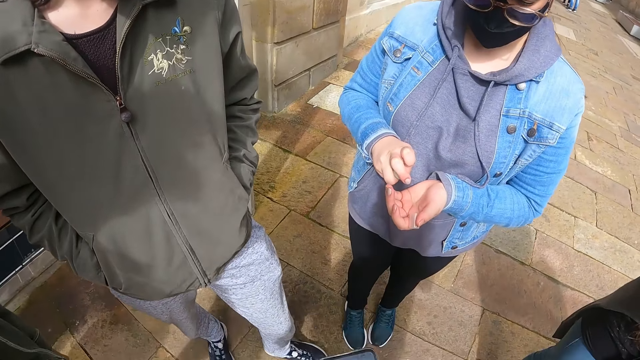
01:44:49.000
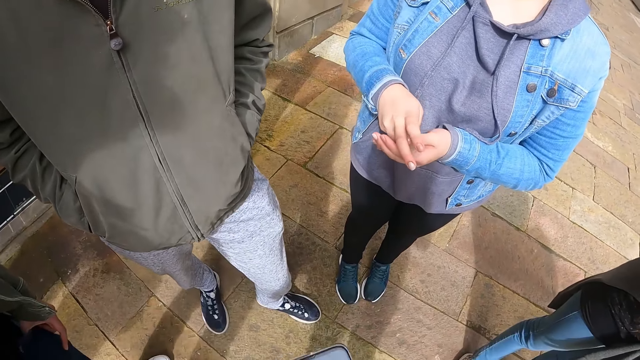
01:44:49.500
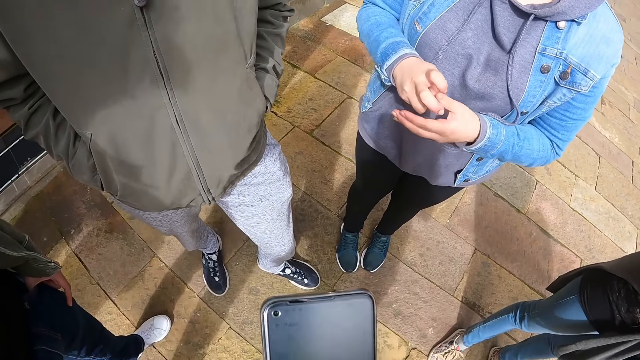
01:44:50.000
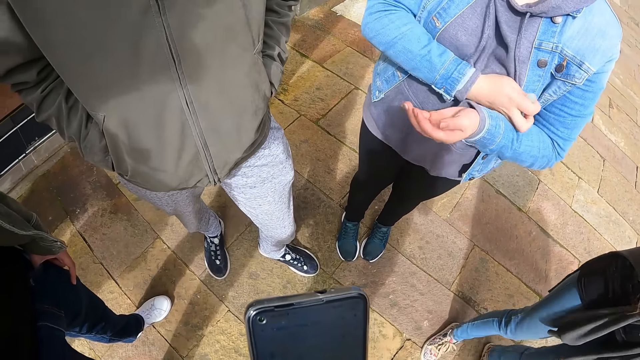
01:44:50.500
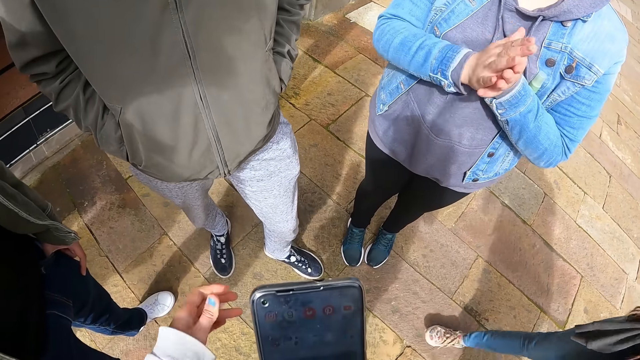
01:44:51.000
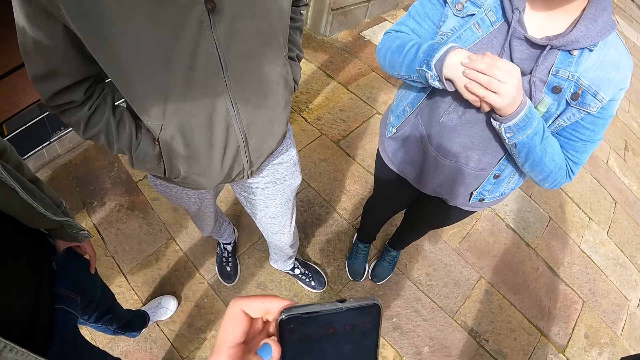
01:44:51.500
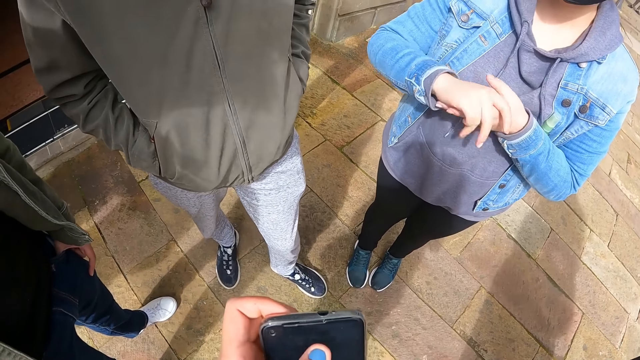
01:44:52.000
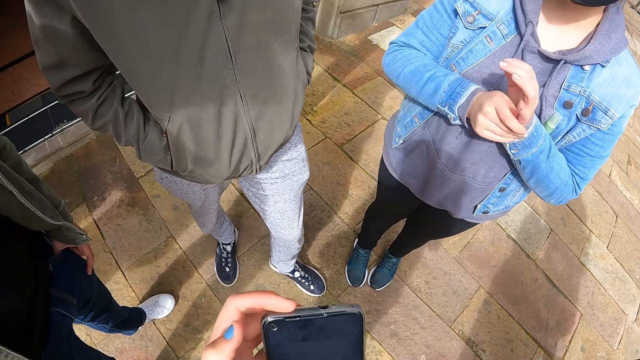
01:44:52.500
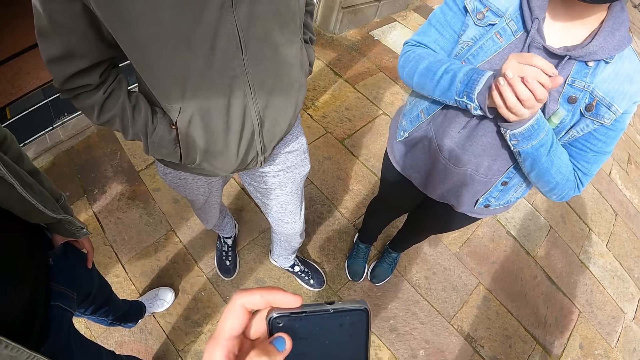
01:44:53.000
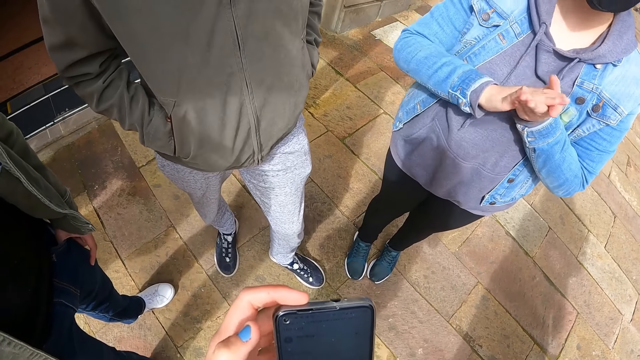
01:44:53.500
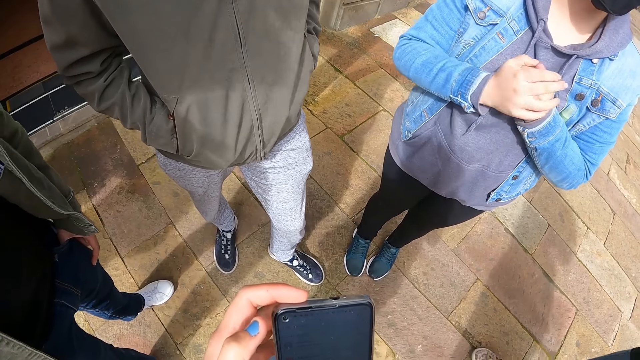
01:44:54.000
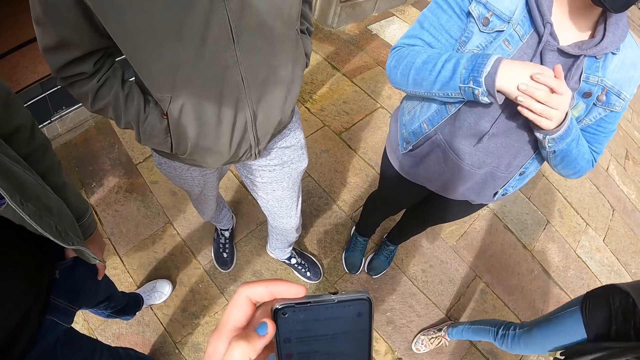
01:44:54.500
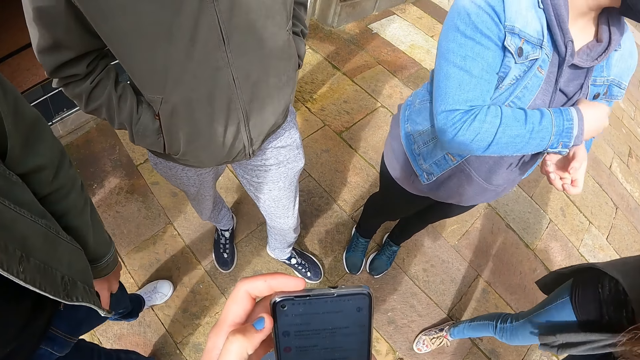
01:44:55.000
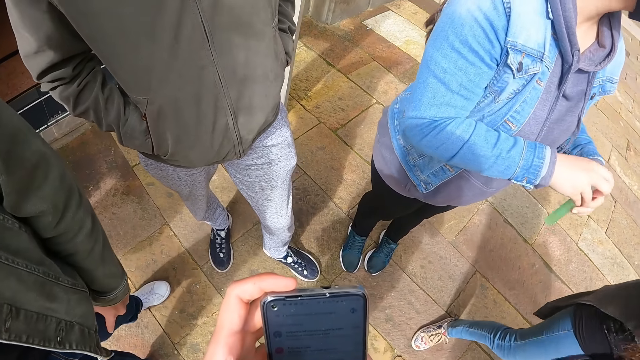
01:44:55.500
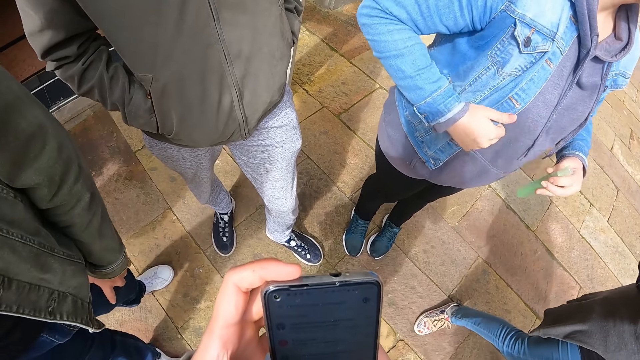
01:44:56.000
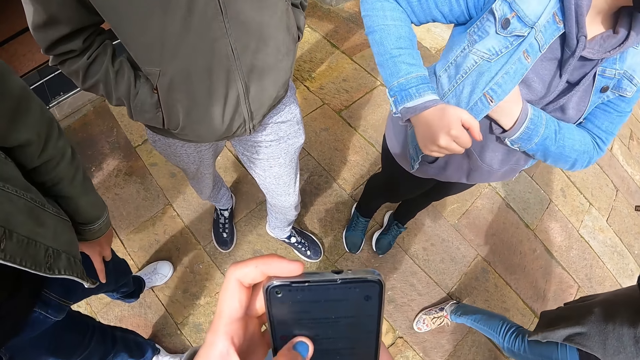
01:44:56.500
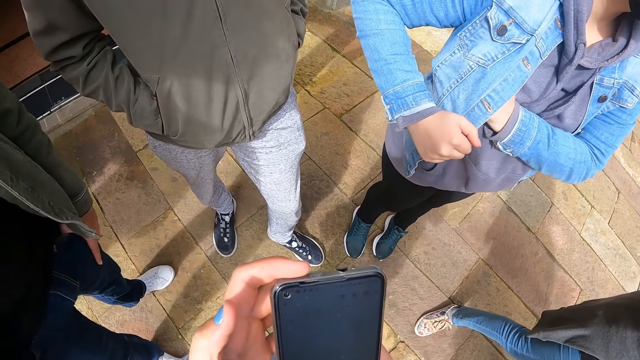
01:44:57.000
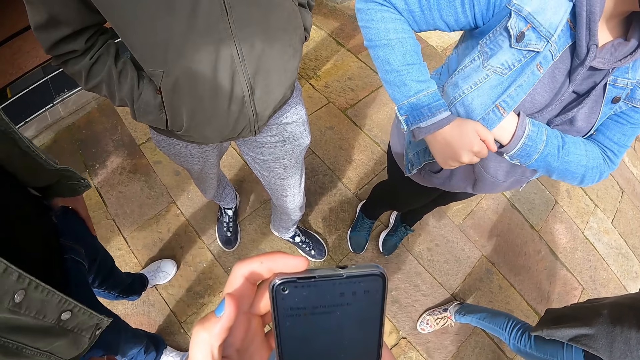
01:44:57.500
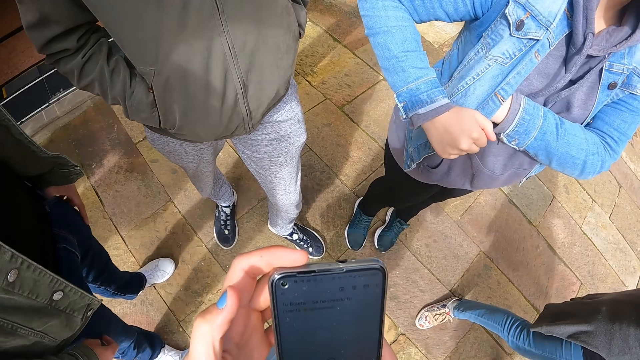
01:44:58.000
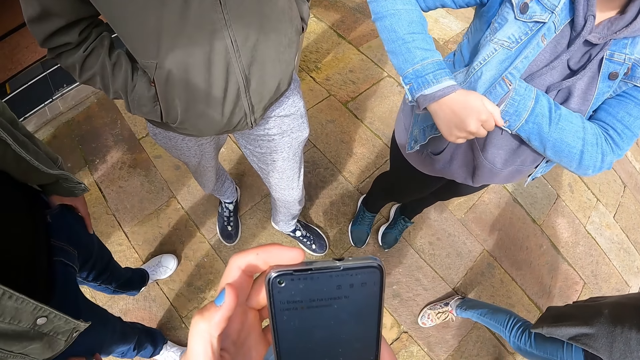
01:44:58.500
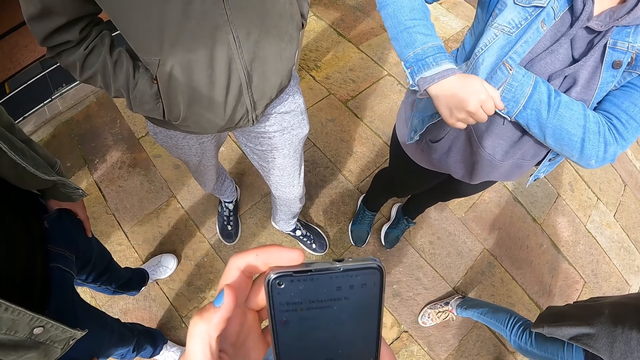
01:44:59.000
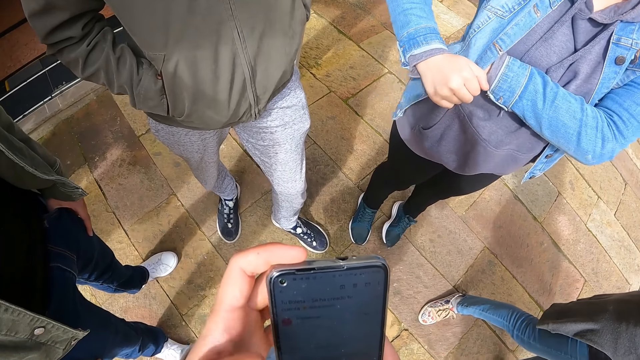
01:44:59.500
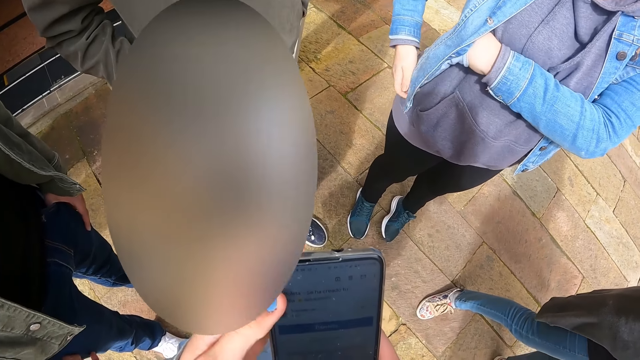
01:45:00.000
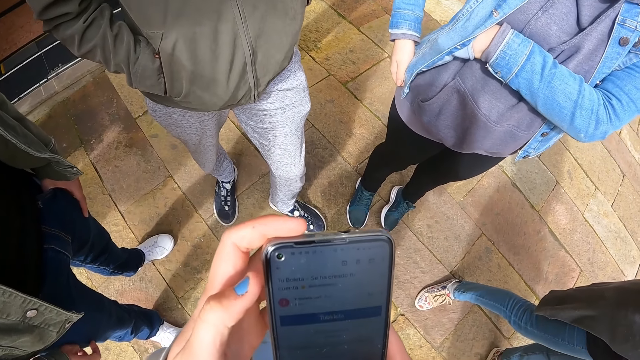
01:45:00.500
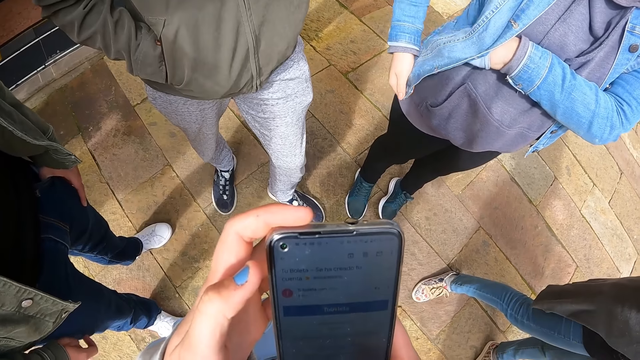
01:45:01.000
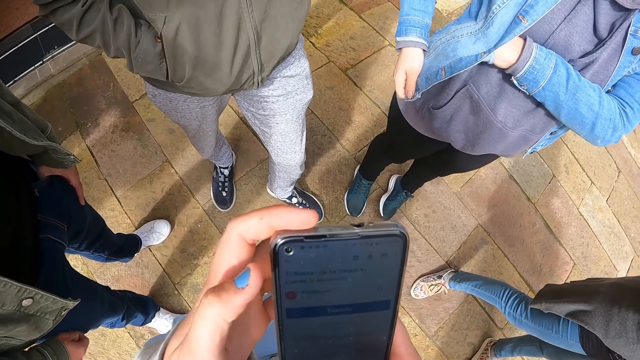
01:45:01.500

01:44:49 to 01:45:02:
A woman sprays the left hand. The camera wearer holds a phone. They dial the mobile phone. They touch the phone, look at the phone, touch the phone, and look at the phone.

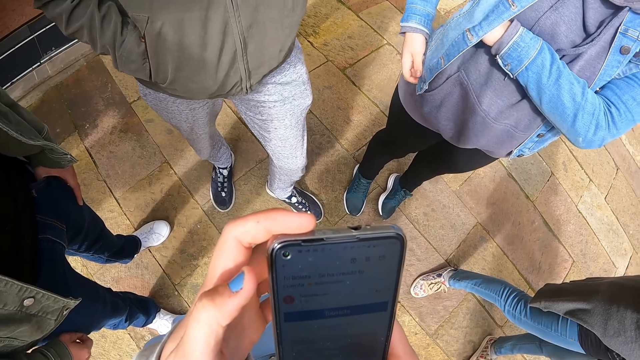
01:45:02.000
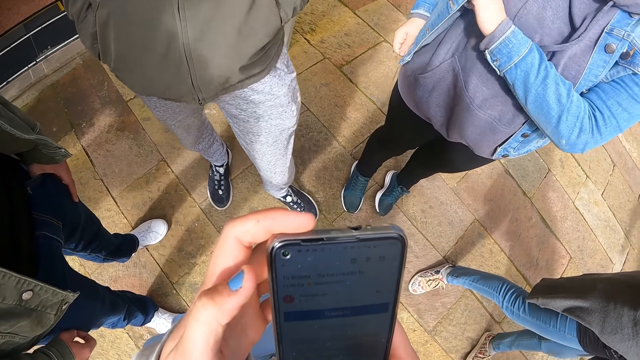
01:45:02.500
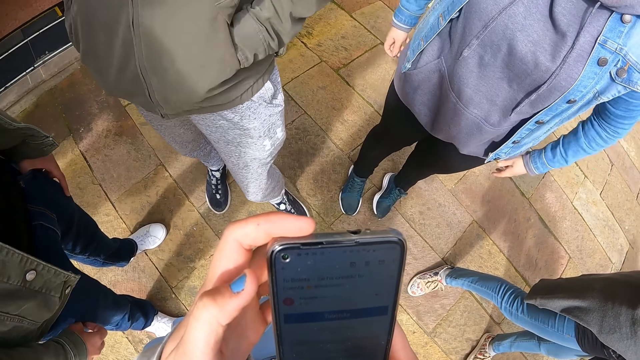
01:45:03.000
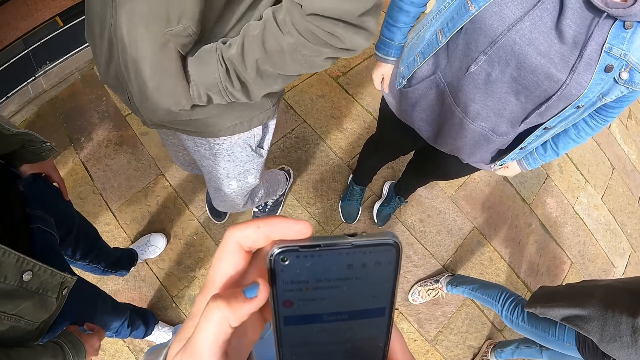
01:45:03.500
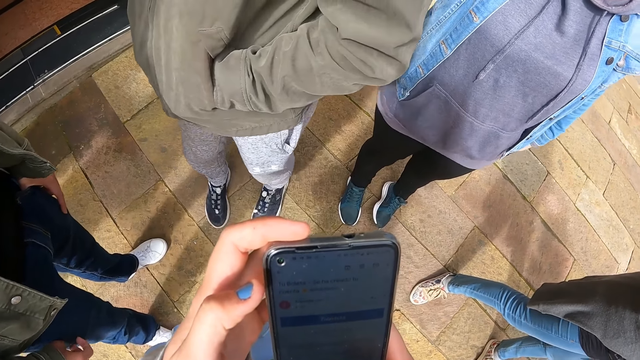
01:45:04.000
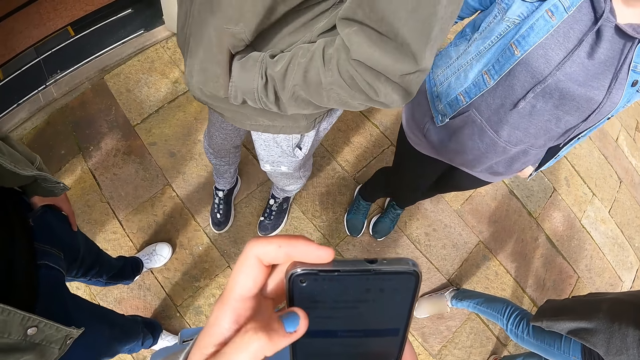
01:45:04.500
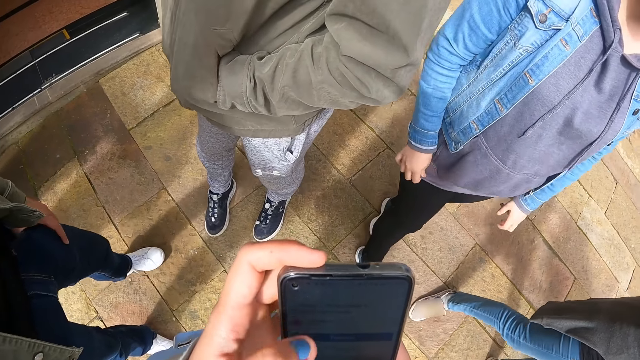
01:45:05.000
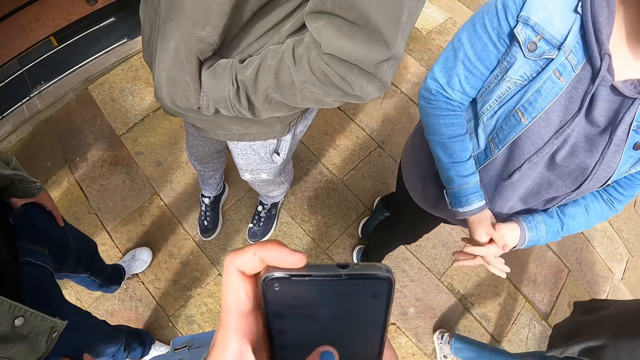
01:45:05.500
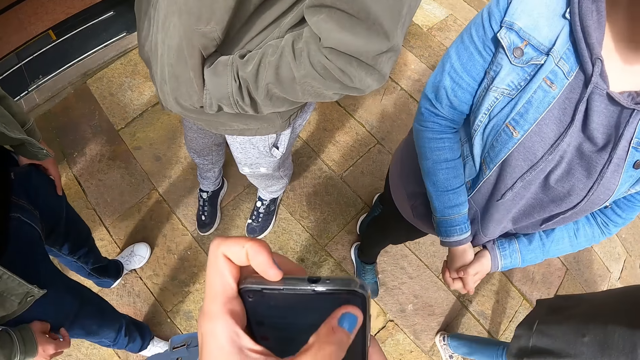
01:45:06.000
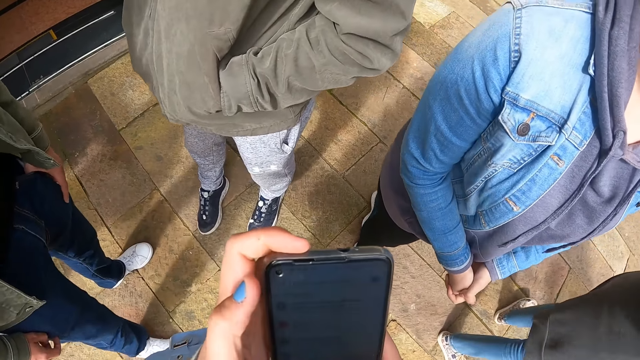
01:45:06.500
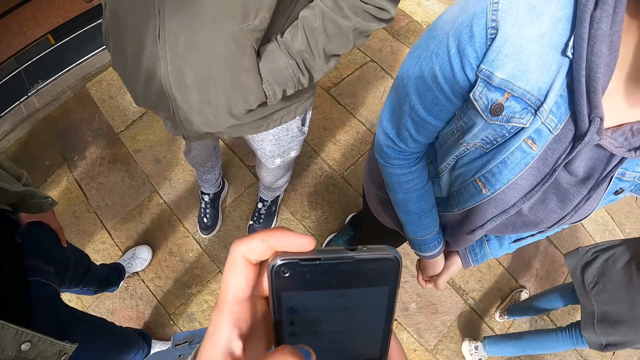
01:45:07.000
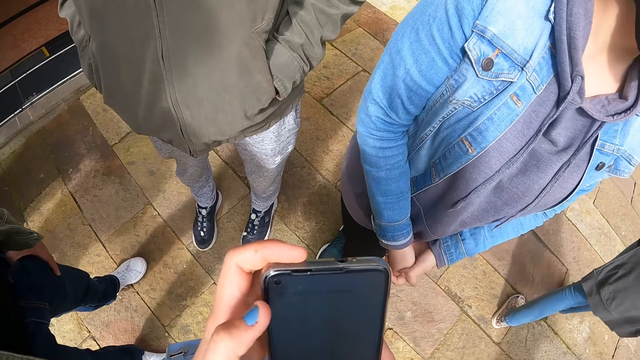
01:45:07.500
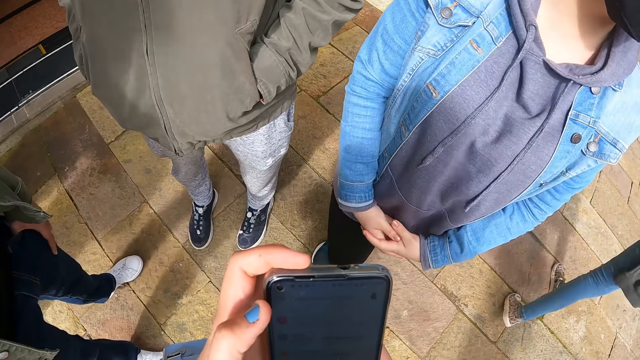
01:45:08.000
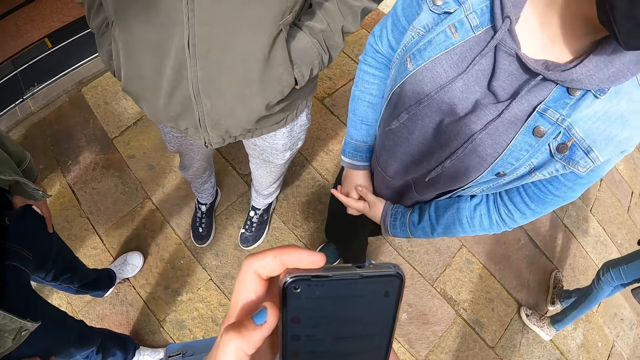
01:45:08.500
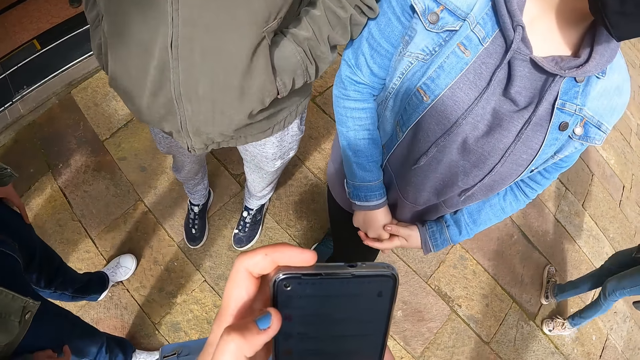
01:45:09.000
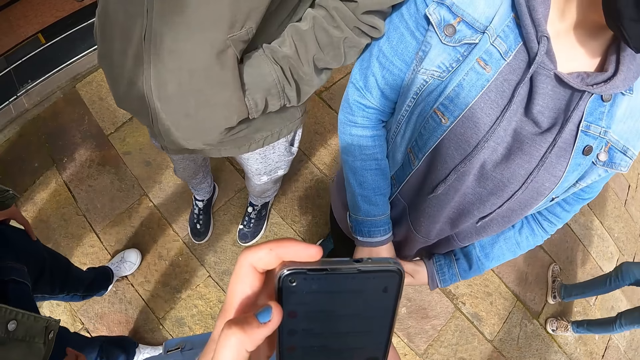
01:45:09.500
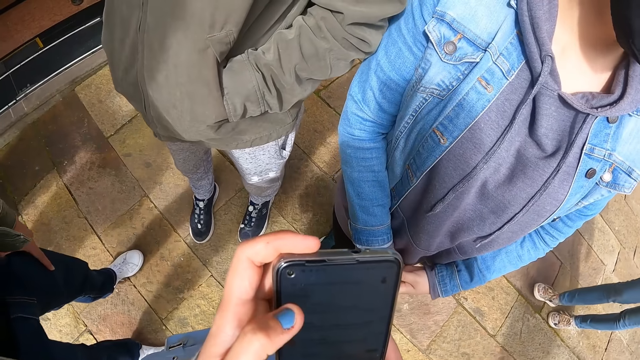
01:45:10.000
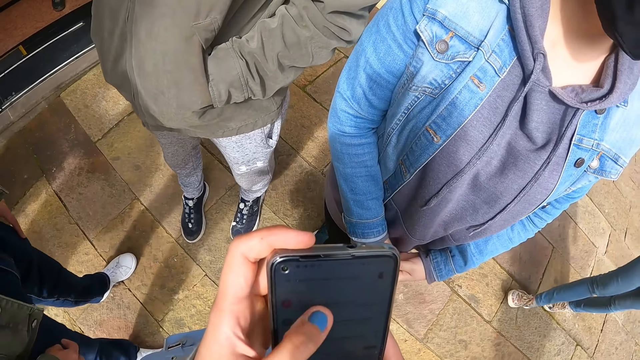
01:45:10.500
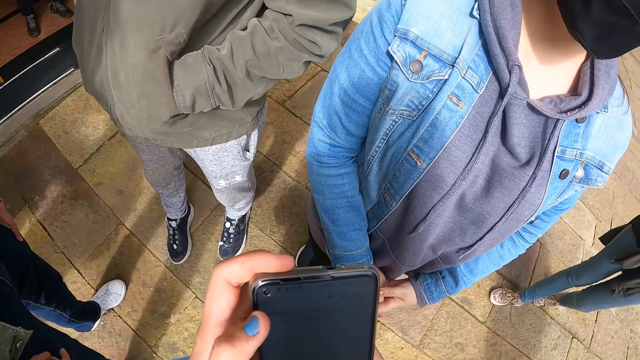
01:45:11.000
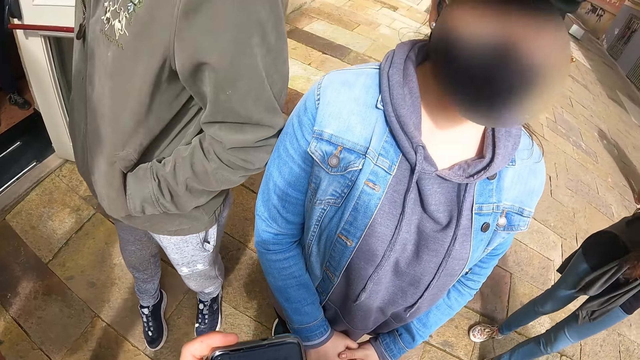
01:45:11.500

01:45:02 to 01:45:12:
The camera wearer touches the phone. They look at the phone. They touch the phone.
